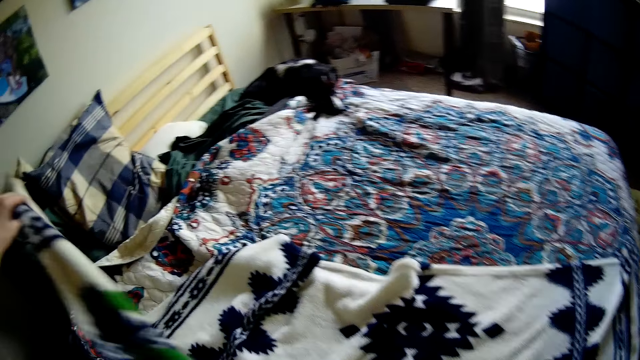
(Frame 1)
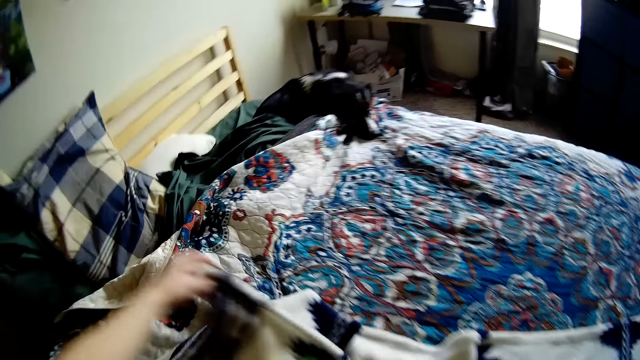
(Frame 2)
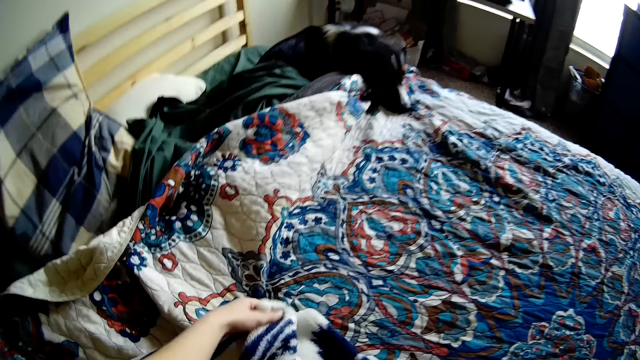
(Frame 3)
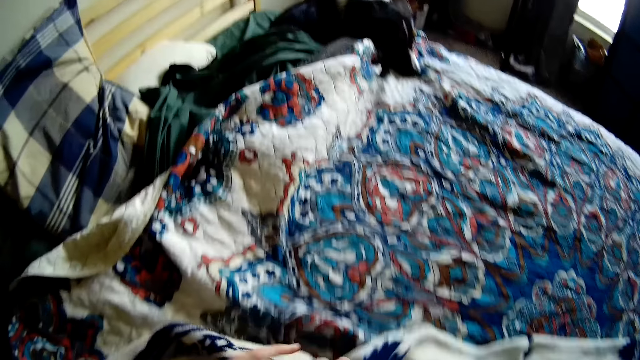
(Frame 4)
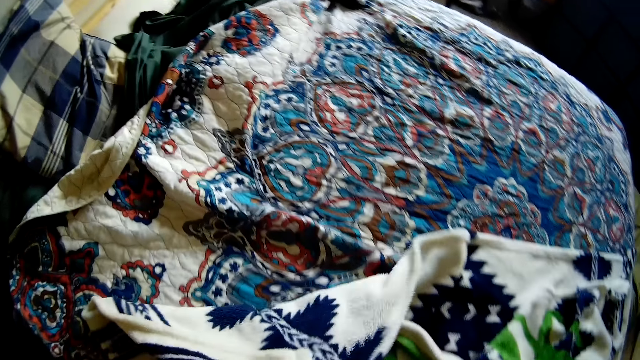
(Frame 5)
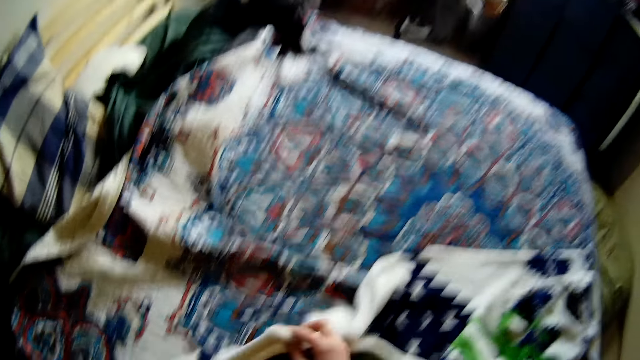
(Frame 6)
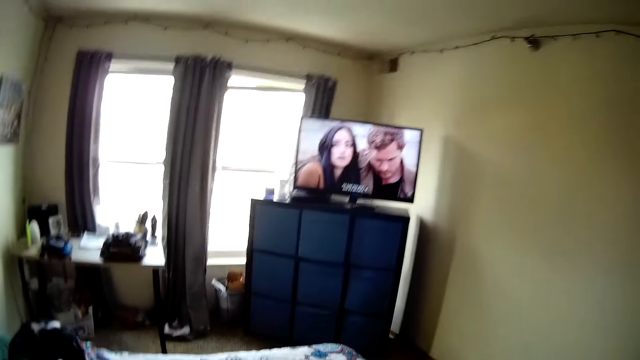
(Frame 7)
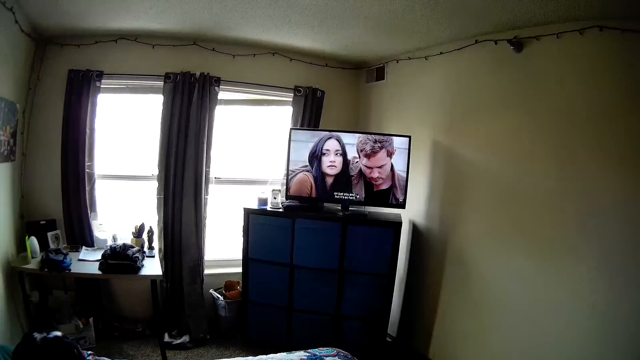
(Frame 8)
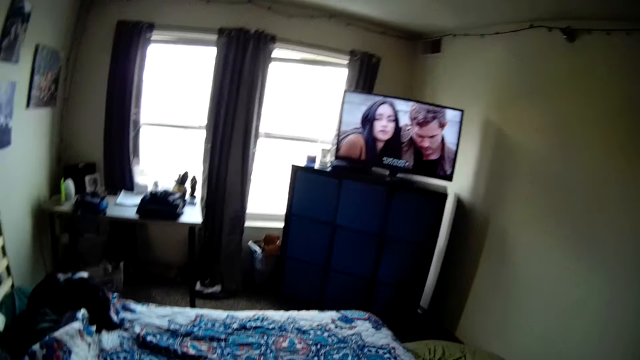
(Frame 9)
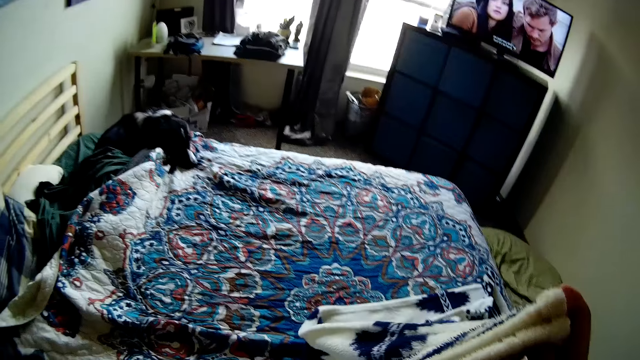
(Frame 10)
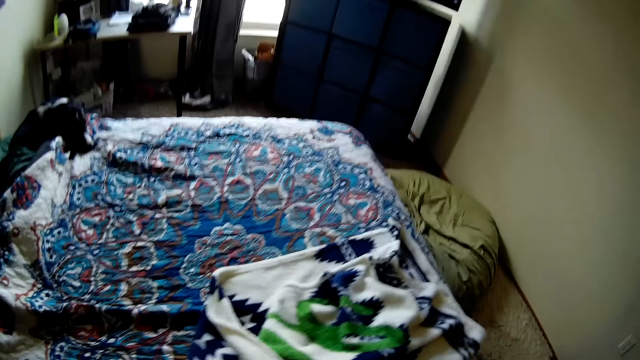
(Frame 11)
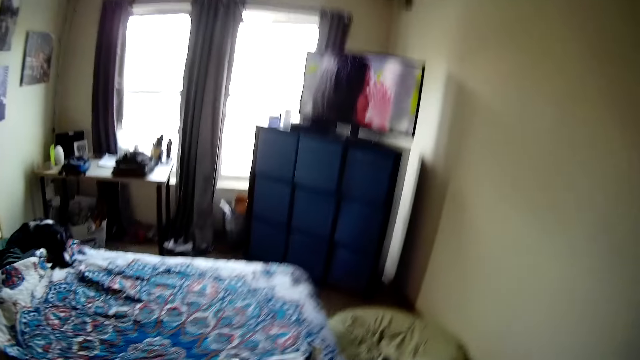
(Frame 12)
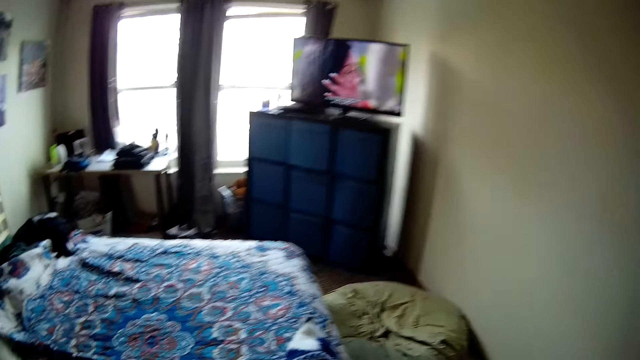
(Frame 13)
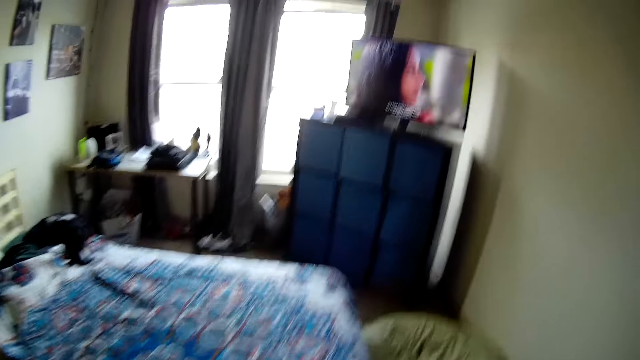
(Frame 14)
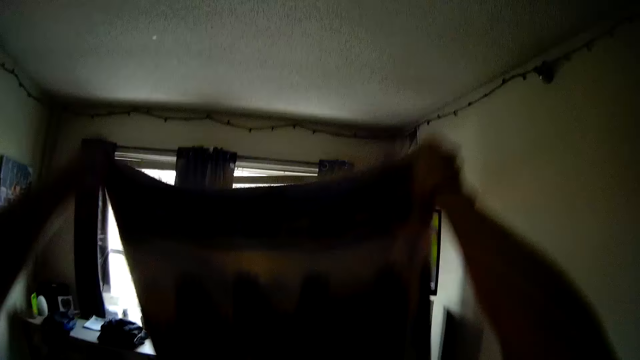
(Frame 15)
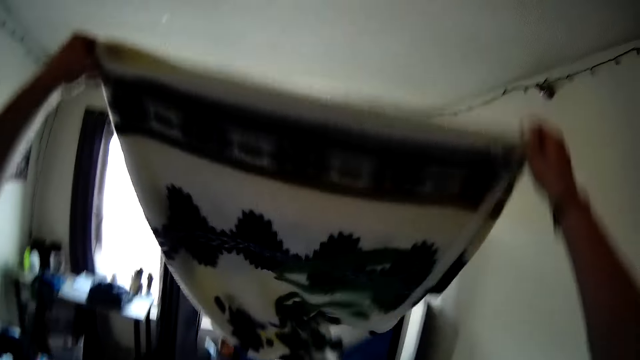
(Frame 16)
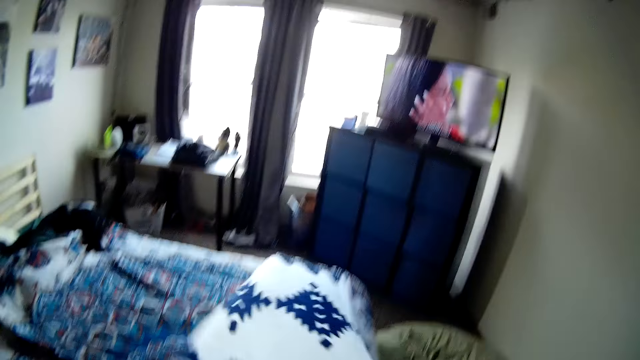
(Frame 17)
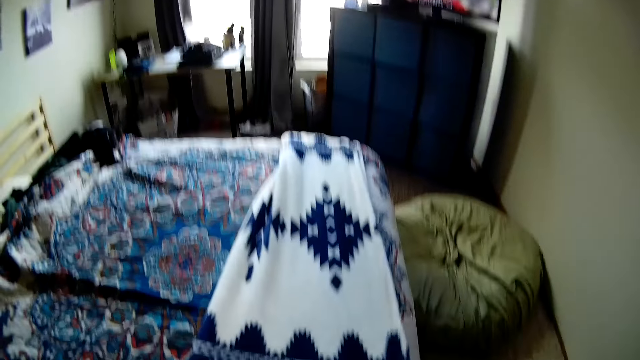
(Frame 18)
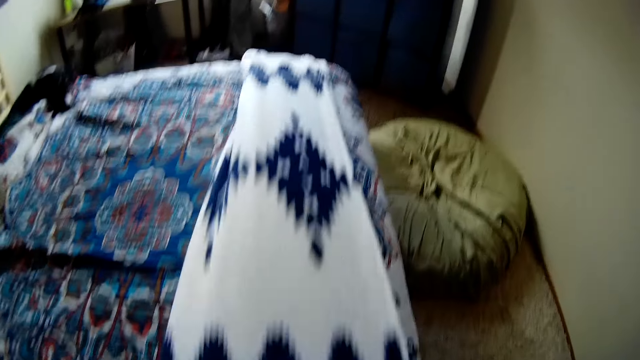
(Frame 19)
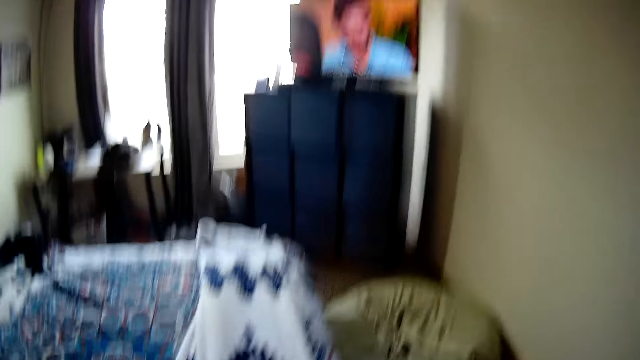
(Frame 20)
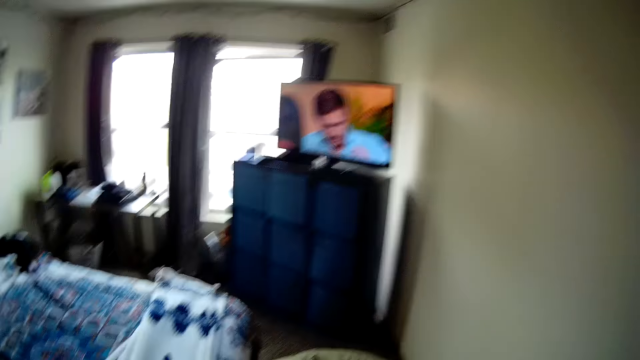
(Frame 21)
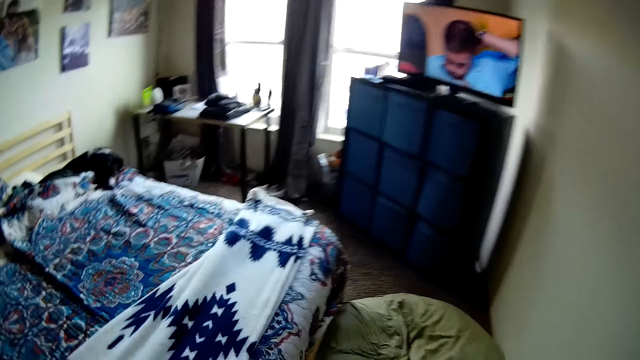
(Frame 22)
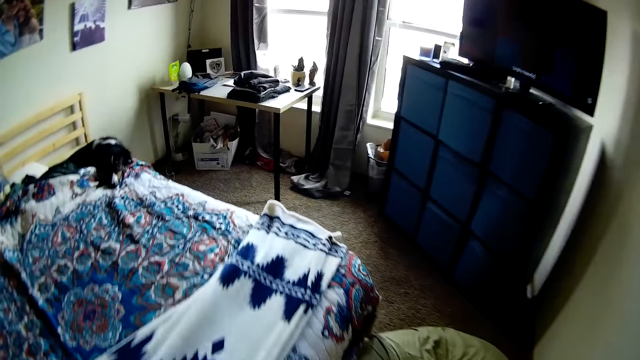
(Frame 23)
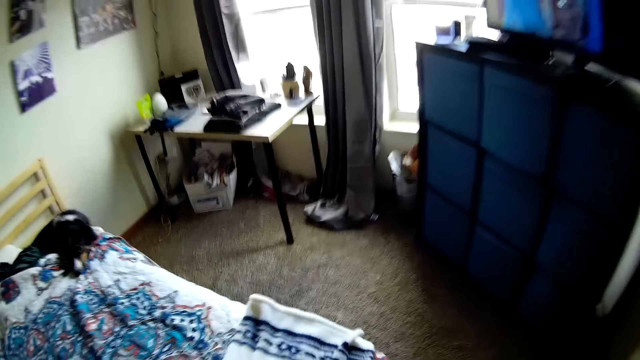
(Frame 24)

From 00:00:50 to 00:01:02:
The camera wearer matches the edges of the blanket. They lay the blanket by the edge of the bed.

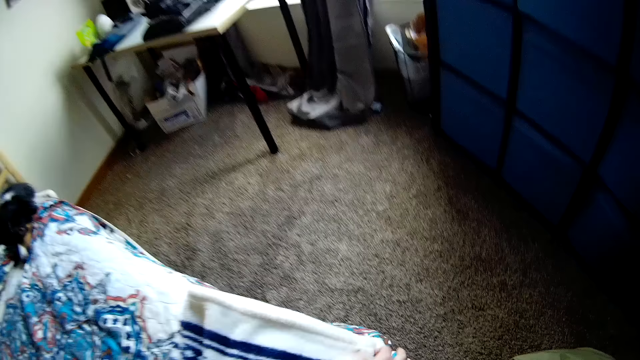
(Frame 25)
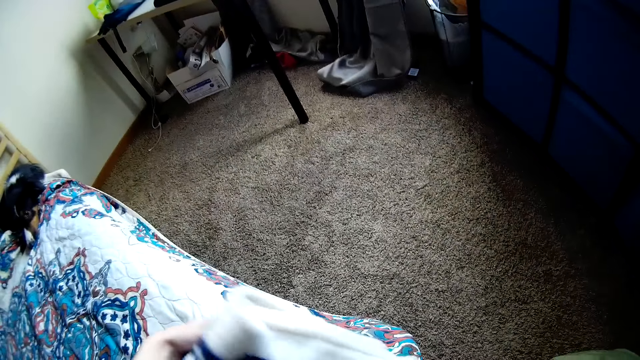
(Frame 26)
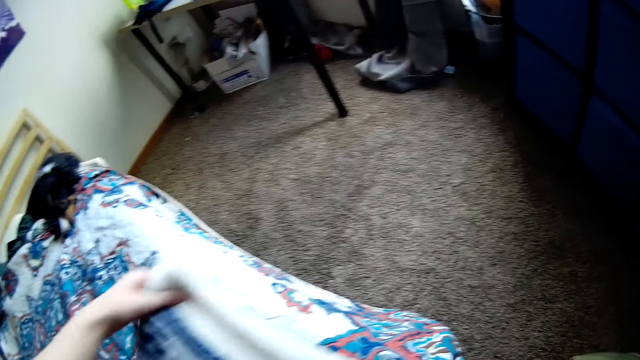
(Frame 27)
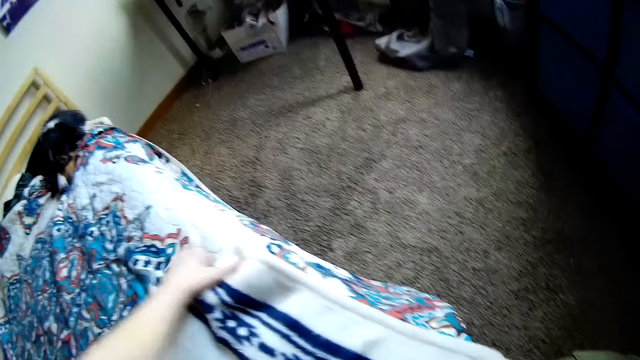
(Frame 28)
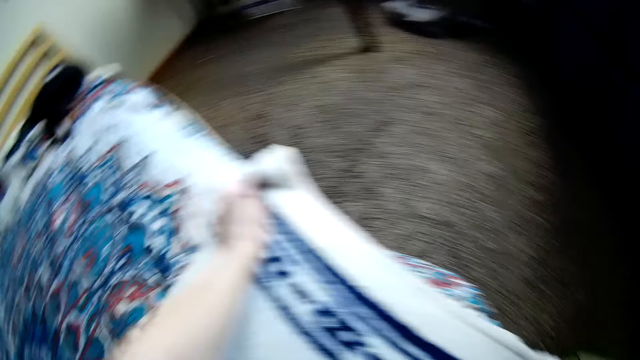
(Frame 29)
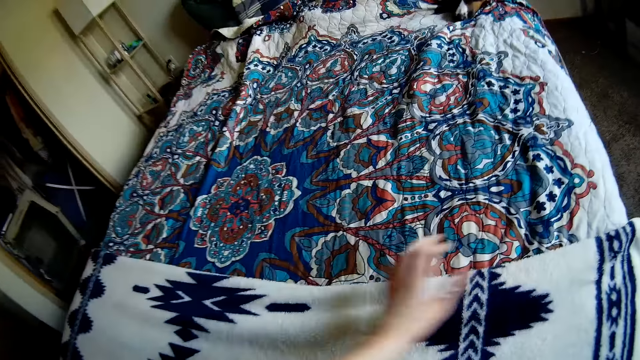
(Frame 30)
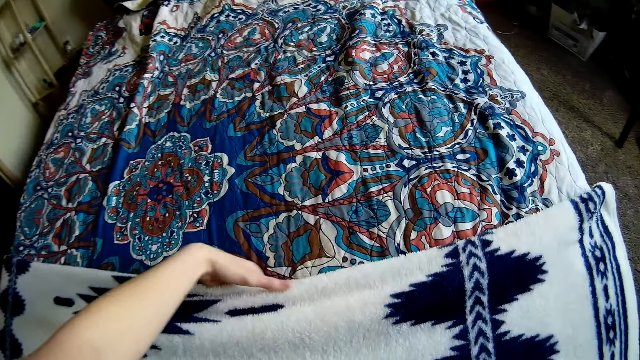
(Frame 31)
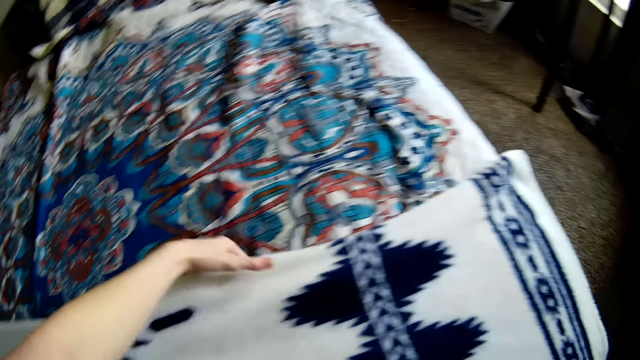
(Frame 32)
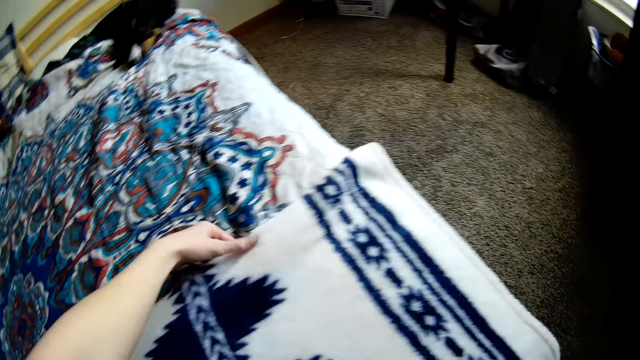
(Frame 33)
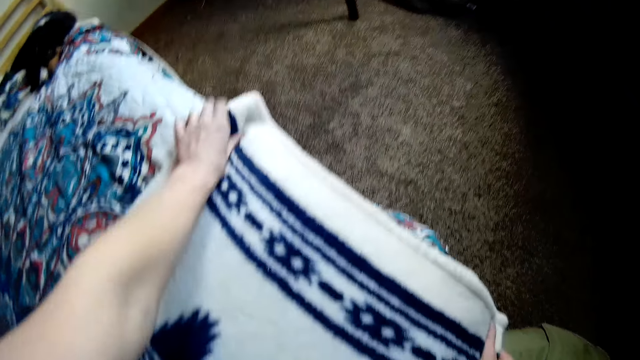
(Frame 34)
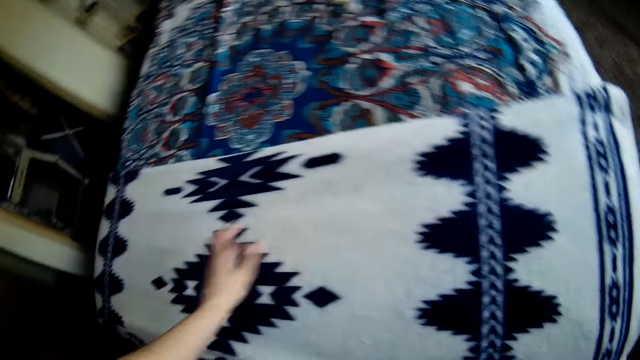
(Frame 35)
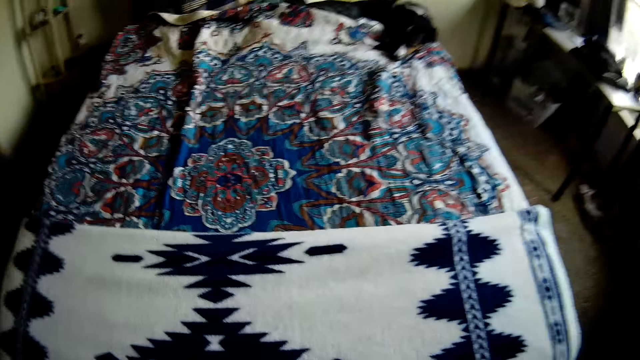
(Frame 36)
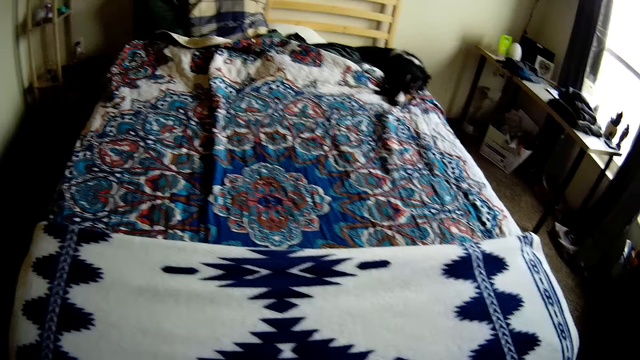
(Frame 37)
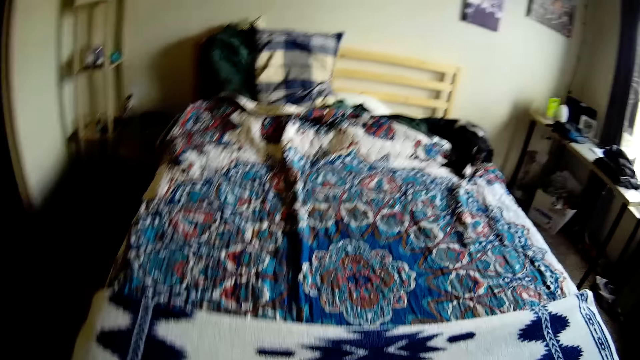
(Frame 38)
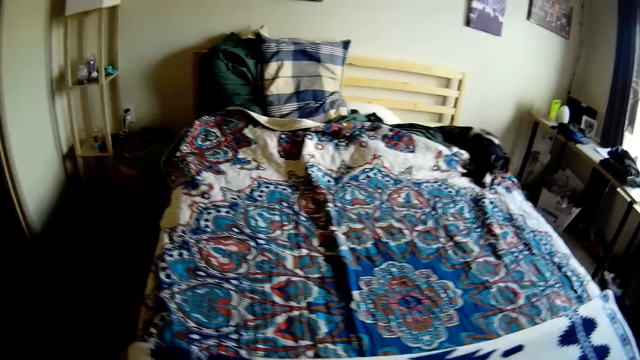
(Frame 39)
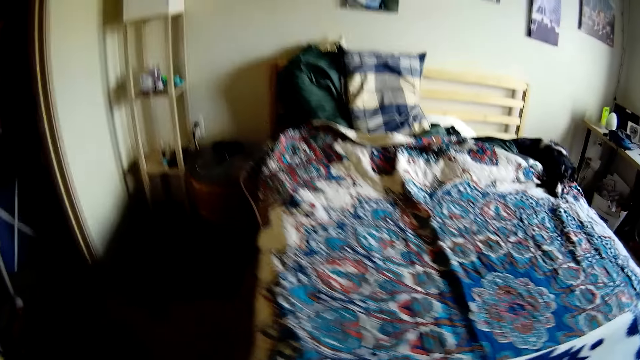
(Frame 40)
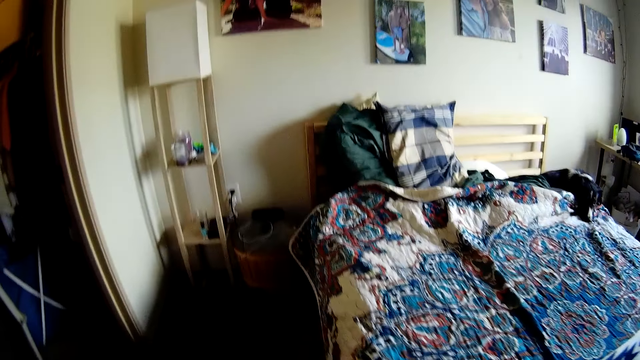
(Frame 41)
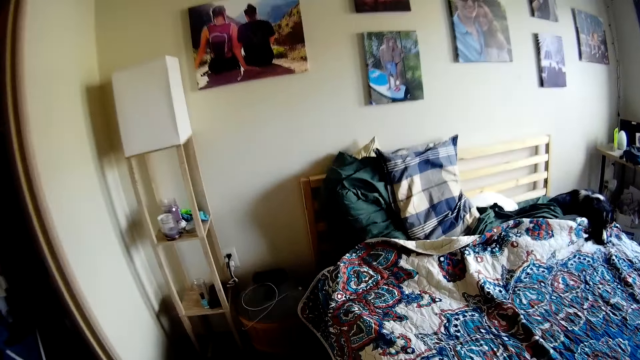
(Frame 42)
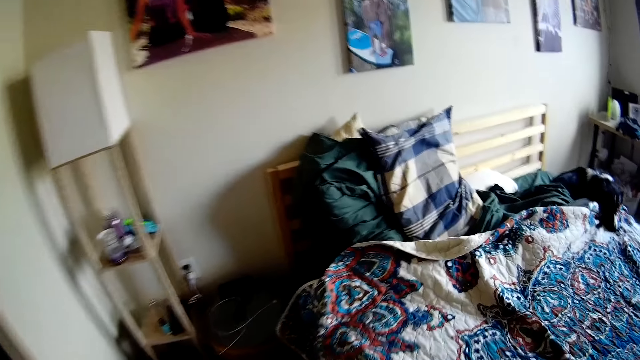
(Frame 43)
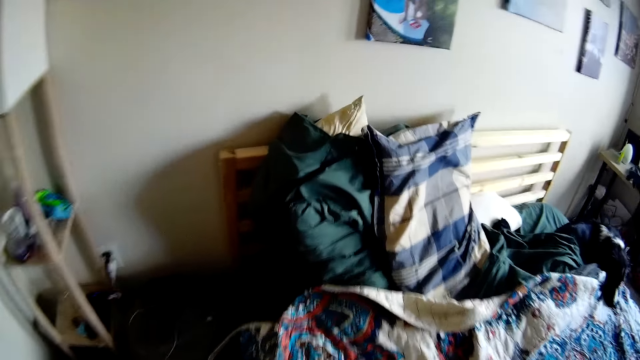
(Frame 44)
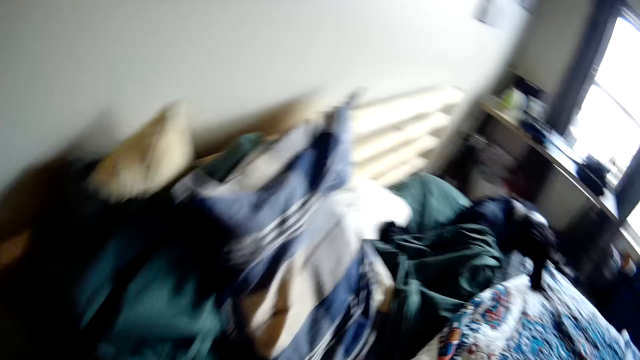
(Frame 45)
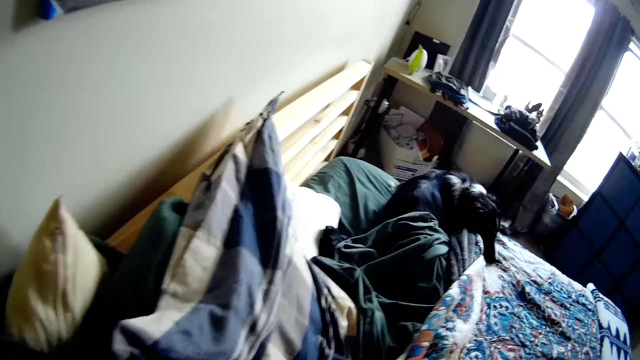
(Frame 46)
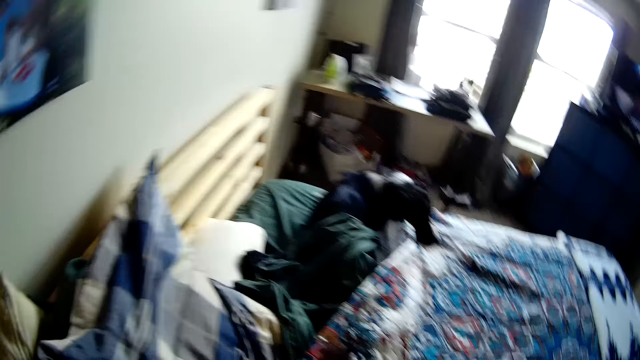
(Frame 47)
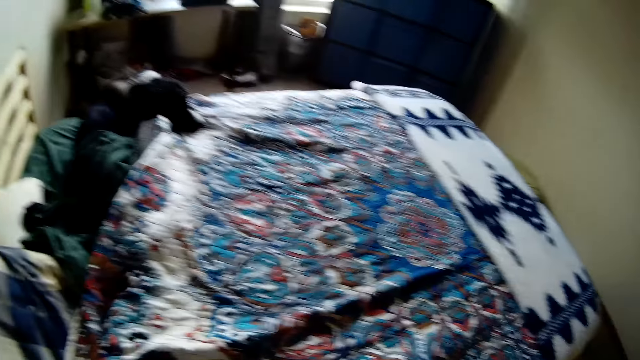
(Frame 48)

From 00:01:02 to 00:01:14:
The camera wearer straightens the edges of the blanket. They spread the blanket on the bed. They walk around the room.
